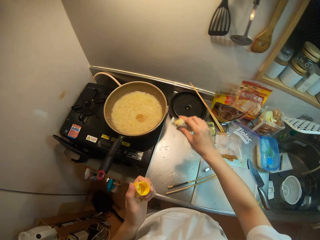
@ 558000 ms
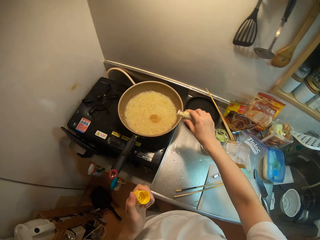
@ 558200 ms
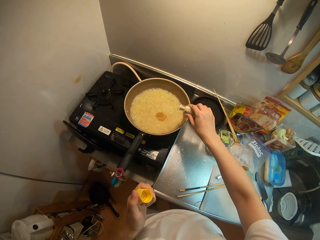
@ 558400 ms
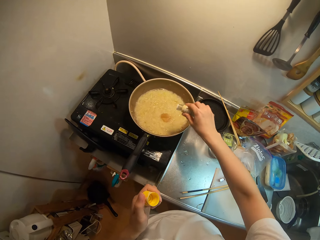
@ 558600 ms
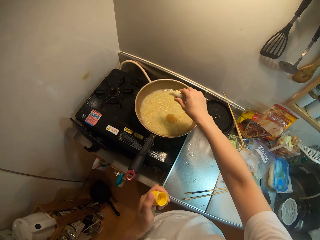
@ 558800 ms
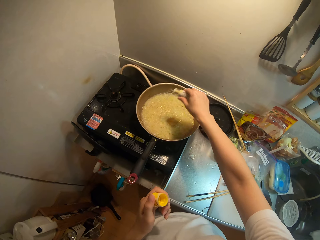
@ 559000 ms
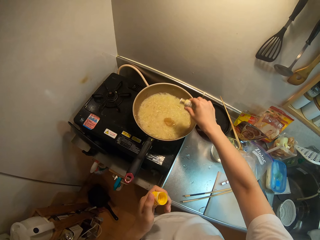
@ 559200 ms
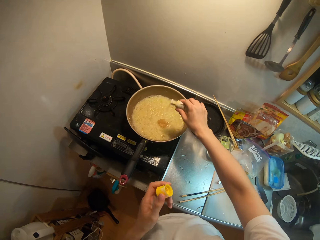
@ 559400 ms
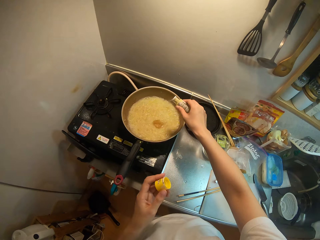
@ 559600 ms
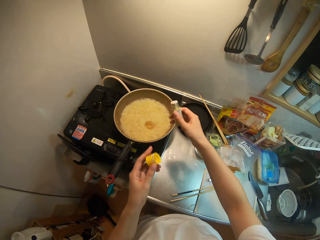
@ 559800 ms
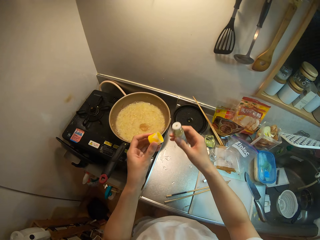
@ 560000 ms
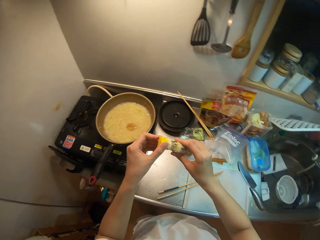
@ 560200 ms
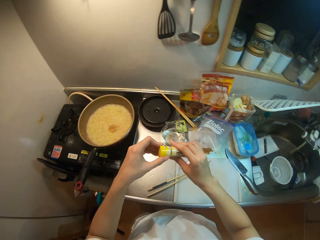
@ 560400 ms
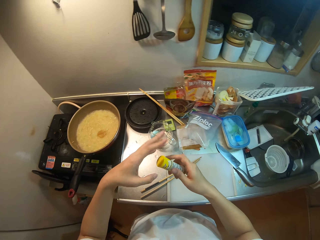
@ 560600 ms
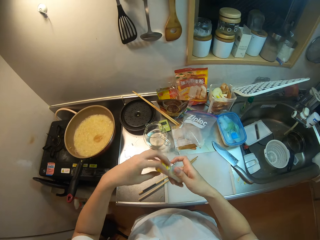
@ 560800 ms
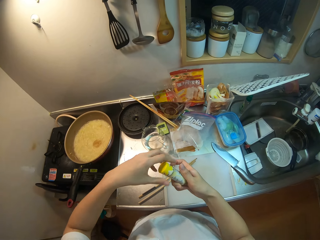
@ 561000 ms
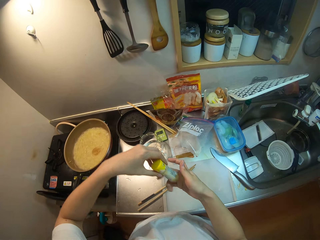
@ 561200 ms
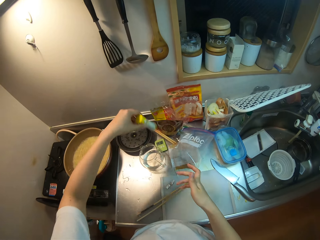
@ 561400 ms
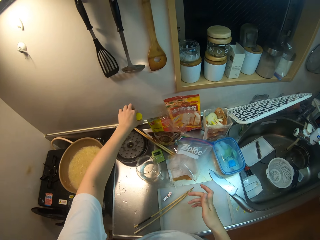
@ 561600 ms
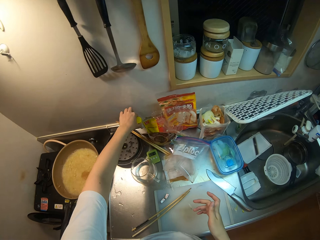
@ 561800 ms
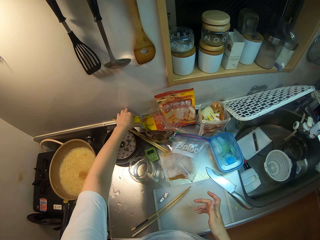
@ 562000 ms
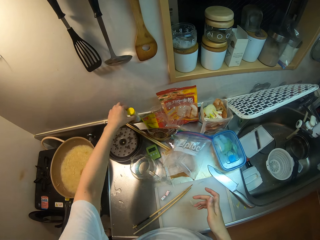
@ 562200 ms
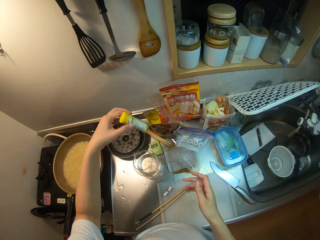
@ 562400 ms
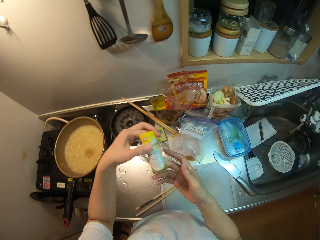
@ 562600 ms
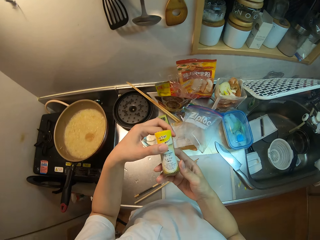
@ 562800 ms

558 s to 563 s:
The camera wearer pours the powder from the yellow container or spice bottle into the frying pan. She closes the yellow container with her hands. She moves the yellow container to the table. She looks at the spice bottle.

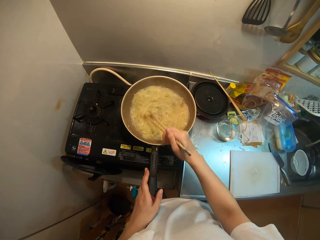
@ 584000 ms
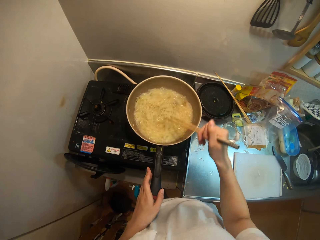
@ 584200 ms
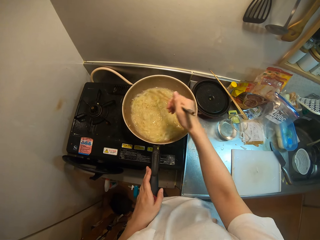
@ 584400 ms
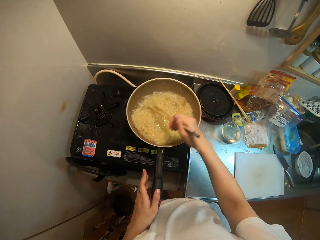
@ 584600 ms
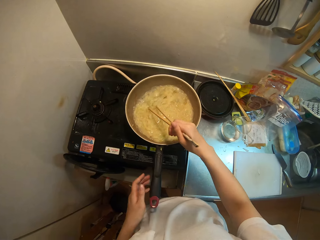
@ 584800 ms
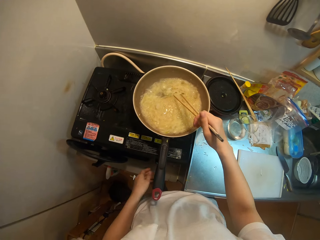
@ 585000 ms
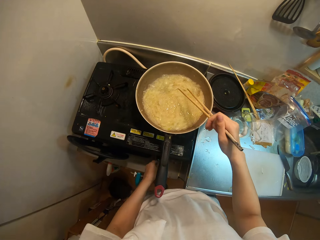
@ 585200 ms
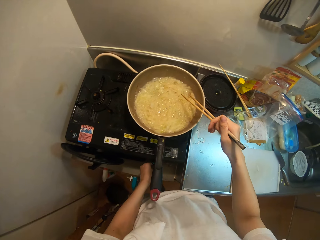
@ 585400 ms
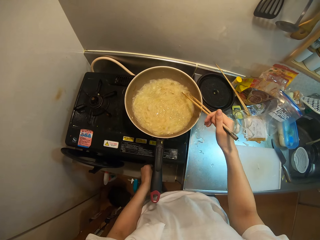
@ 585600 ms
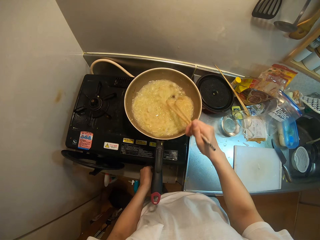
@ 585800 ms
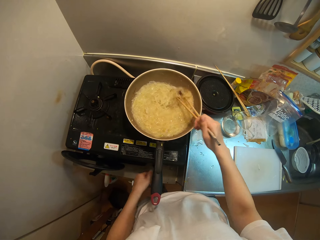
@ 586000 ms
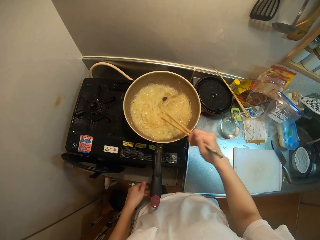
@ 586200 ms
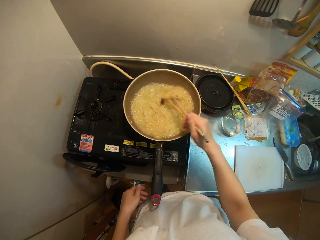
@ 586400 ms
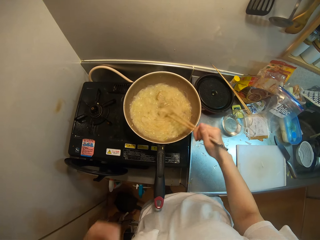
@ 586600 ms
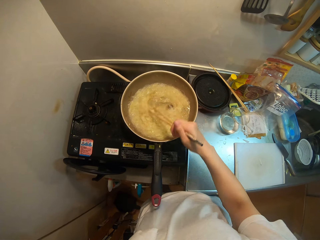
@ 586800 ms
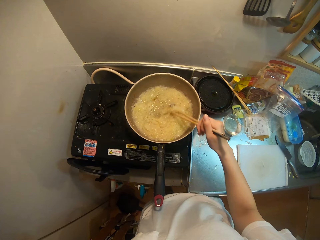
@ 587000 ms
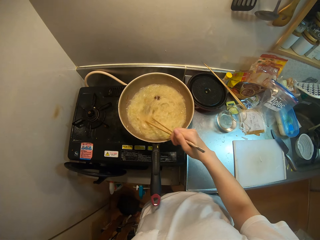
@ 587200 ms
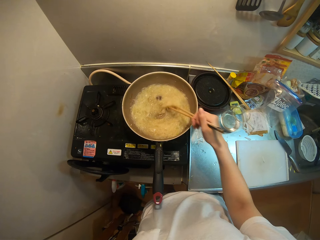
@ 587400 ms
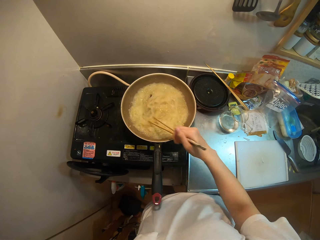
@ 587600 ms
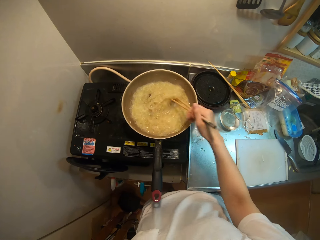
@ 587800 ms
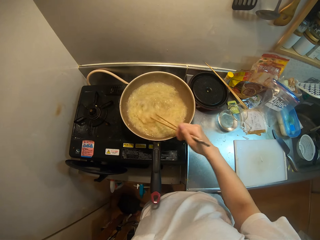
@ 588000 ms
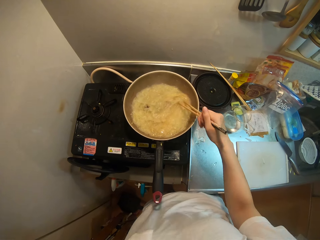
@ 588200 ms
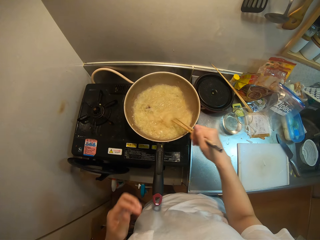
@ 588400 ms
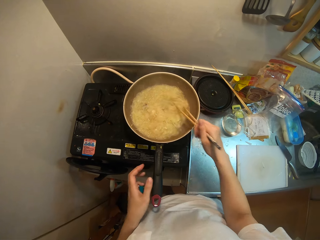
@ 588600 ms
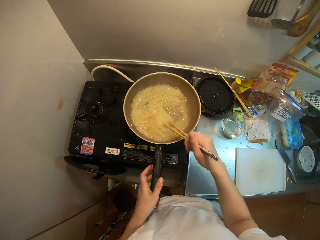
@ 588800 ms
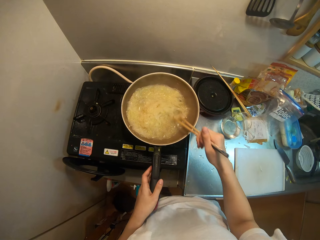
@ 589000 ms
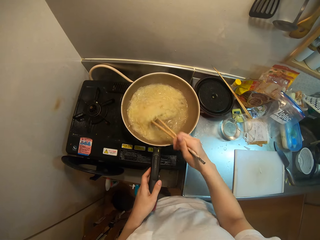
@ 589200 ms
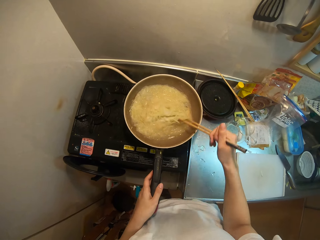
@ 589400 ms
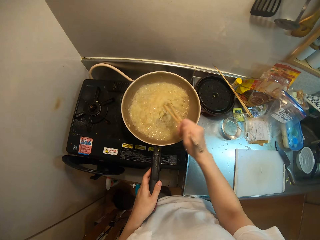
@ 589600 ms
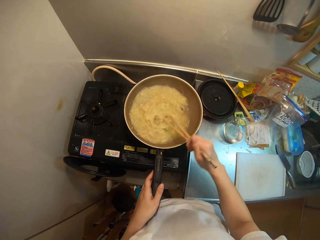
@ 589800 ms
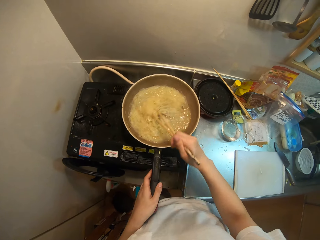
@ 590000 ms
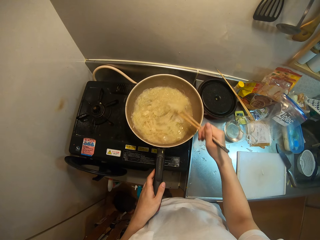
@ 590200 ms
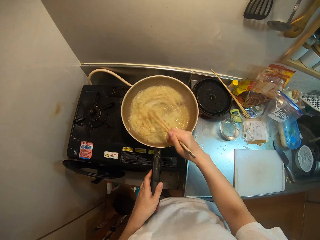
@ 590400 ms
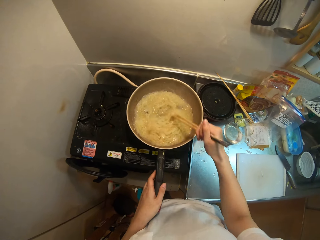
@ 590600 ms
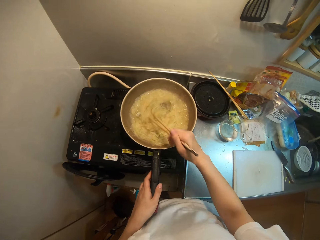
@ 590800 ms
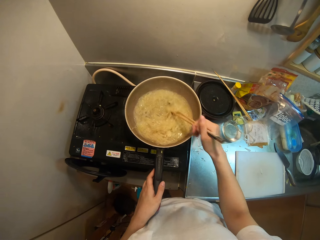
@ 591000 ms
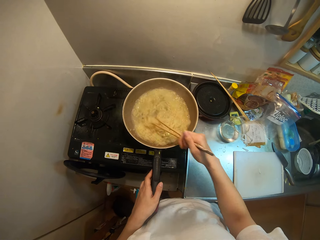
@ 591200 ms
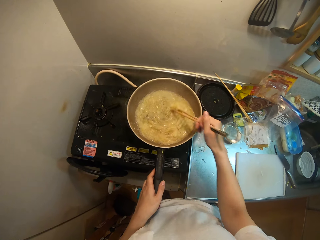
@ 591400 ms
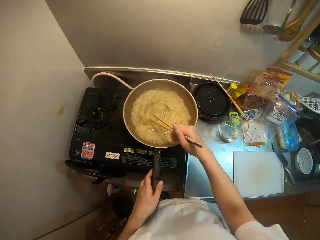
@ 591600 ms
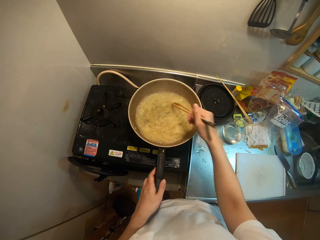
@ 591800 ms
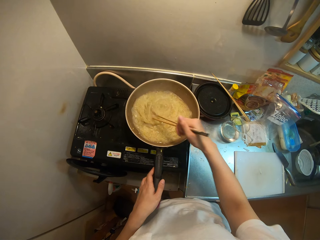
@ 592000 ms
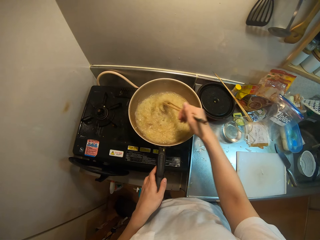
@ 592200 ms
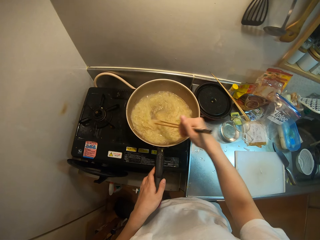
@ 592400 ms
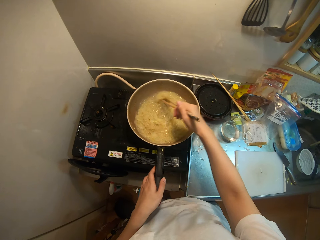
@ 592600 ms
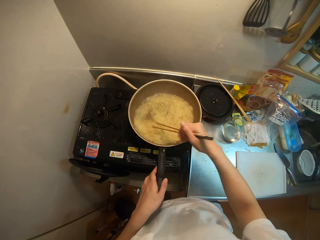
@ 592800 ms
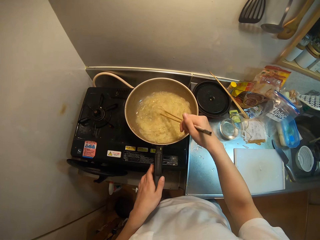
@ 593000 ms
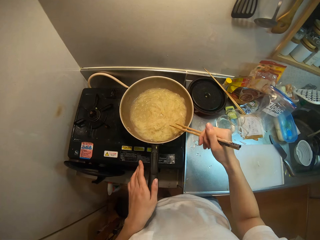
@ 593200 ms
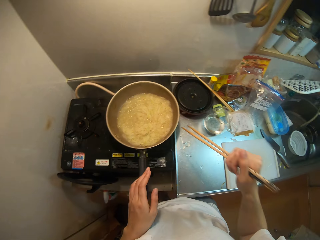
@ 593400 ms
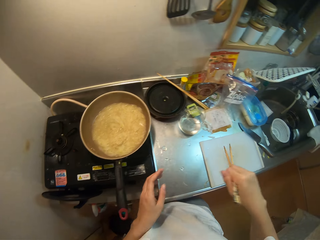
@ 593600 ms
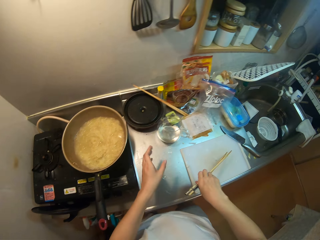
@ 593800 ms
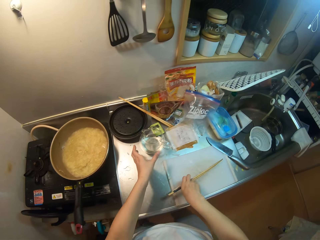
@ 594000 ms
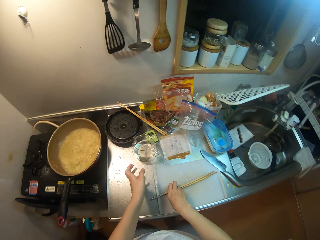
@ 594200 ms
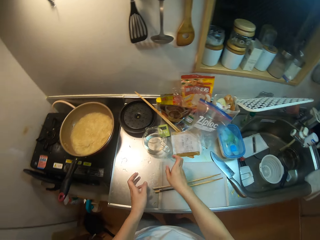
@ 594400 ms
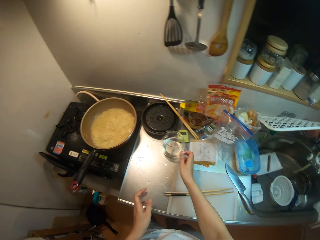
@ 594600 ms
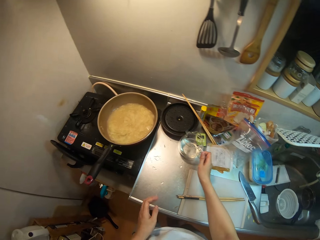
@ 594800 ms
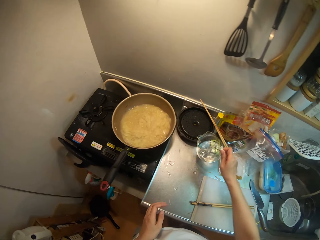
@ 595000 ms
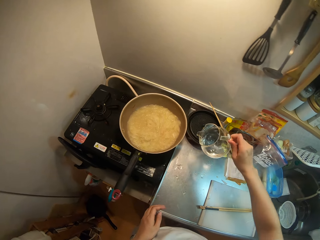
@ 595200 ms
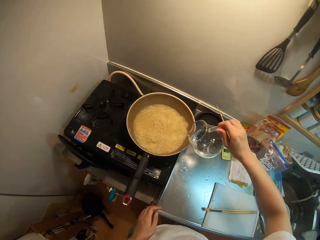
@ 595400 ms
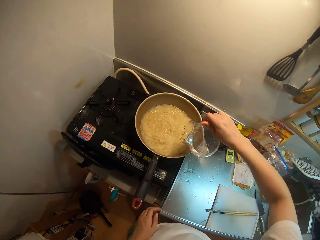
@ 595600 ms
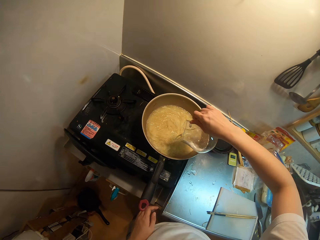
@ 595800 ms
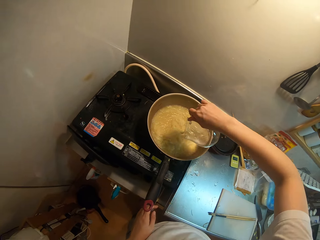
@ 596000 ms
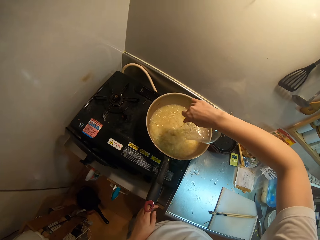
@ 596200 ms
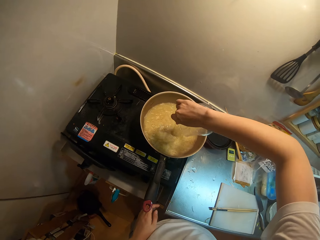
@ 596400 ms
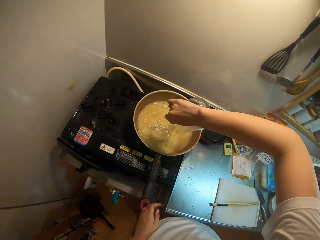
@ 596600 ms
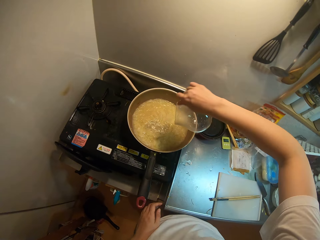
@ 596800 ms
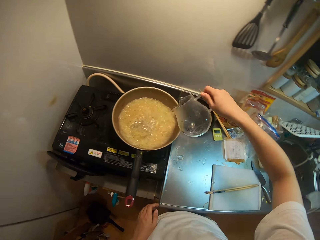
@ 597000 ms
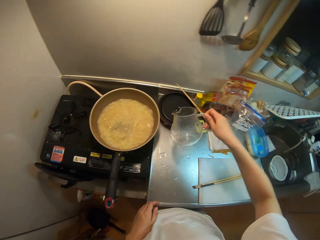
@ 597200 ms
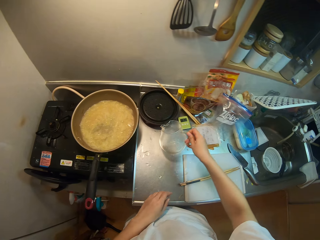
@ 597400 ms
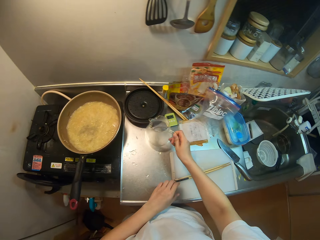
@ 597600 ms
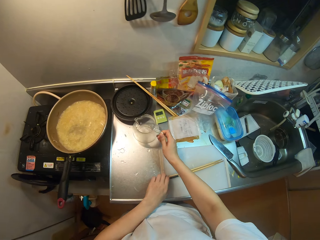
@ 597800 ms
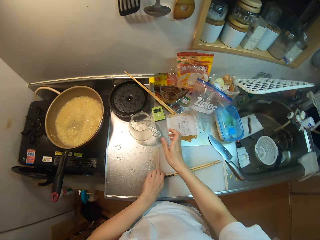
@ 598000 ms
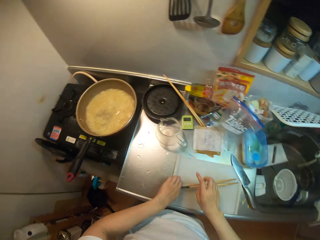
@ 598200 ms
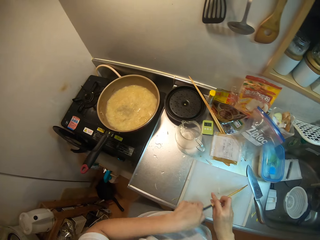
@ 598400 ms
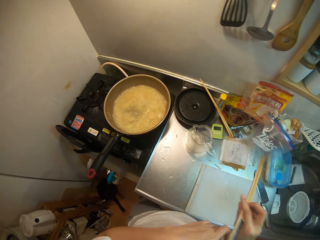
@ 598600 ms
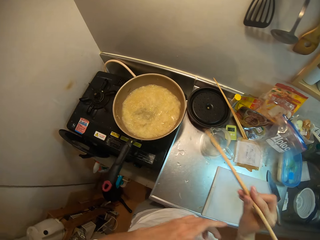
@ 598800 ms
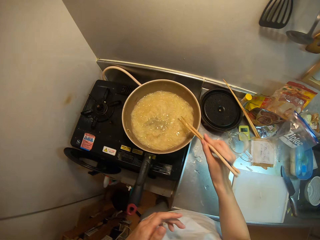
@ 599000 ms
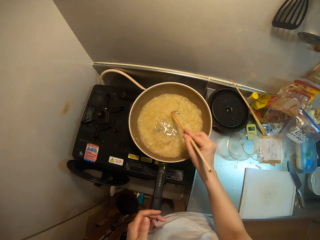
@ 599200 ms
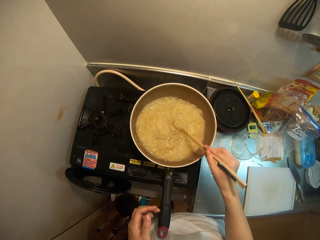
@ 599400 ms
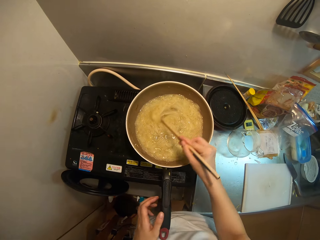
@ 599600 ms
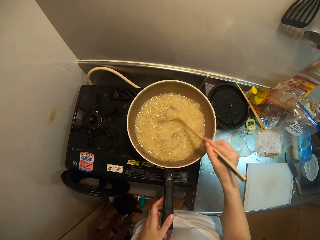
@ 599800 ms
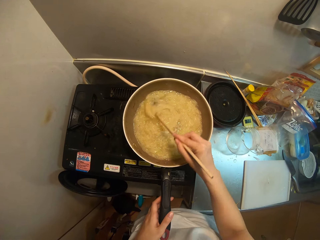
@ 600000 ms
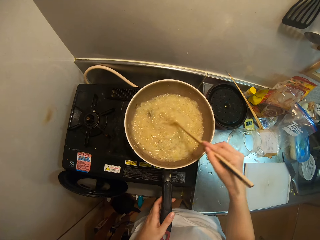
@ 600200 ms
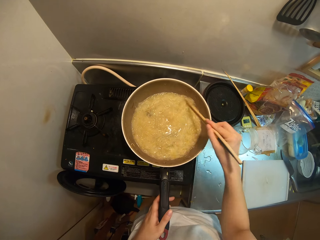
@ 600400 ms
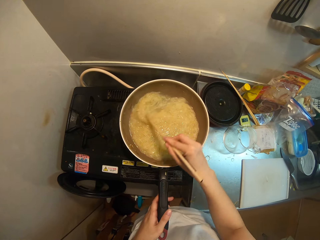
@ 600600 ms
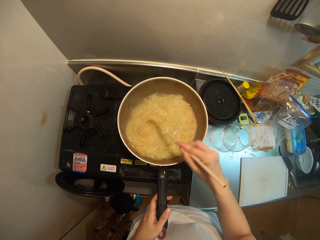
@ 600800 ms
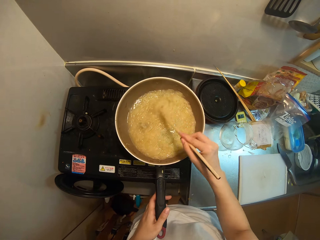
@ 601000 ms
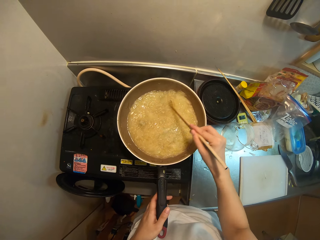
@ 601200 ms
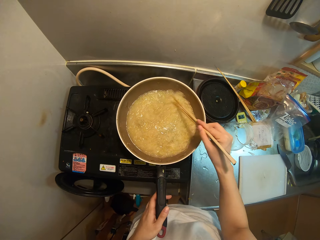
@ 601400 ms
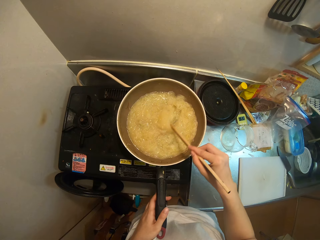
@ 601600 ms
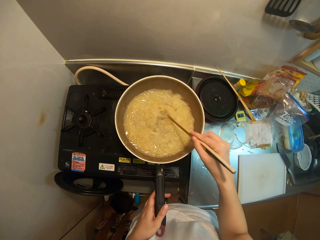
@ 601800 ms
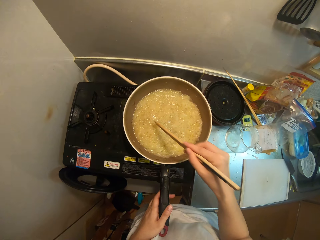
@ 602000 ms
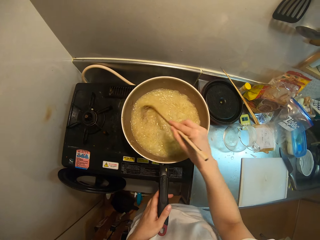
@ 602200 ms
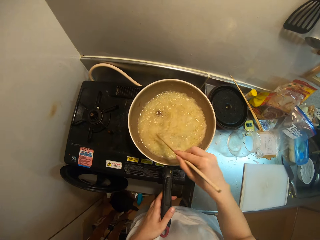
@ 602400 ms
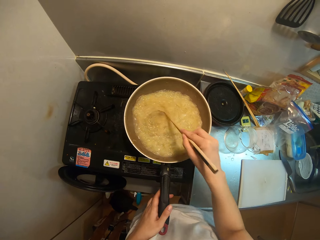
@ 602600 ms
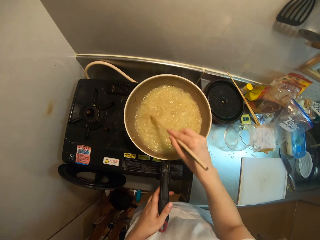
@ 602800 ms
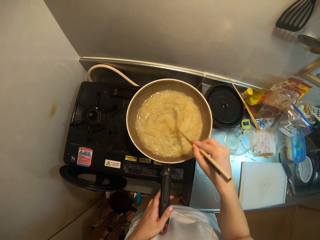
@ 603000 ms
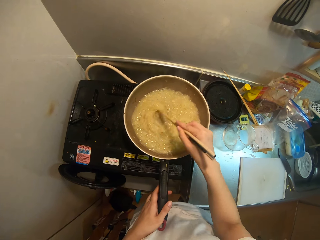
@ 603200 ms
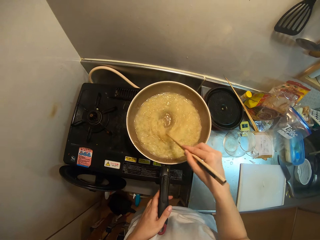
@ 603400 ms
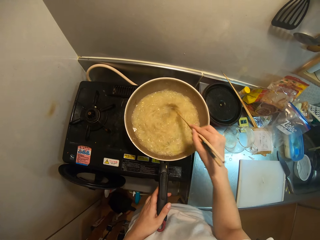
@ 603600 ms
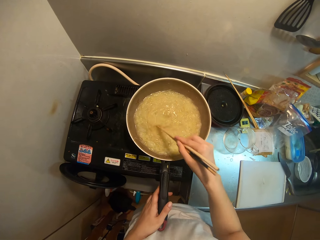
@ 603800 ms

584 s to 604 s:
The camera wearer adjusts the gas cooker knobs with her left hand. She stirs the spaghettis. She holds the frying pan with her left hand. She places the chopsticks on the chopping board. She picks up a glass of water or glass jug with her right hand. She pours water from the glass jug into the frying pan. She places the glass jug on the table. She picks up the chopsticks on the chopping board with her left hand. She passes the chopsticks from her left hand to her right hand. She stirs the food in the frying pan with the chopsticks. She holds the frying pan with her left hand.
